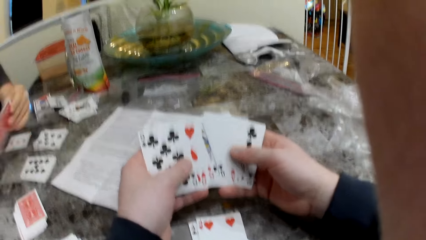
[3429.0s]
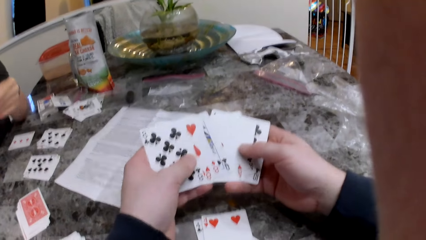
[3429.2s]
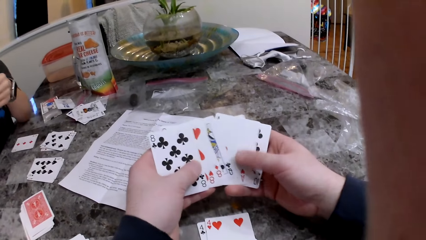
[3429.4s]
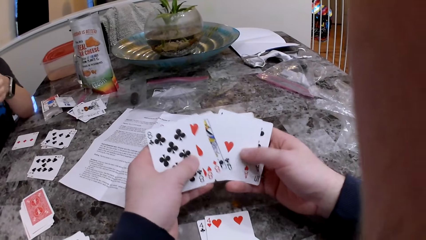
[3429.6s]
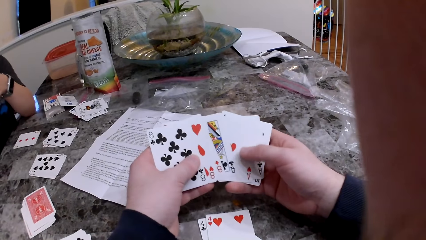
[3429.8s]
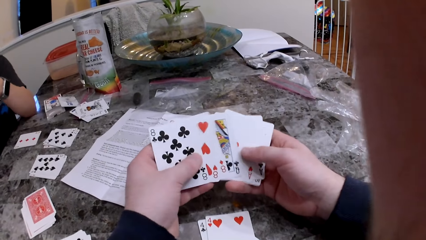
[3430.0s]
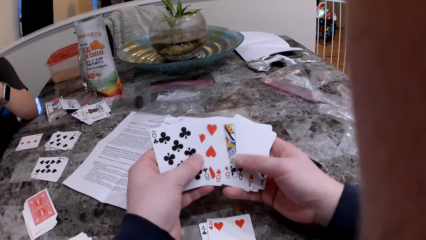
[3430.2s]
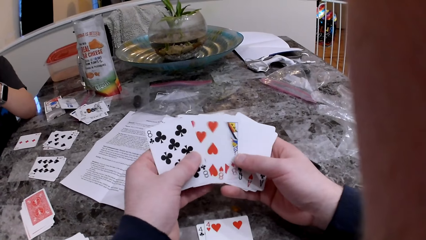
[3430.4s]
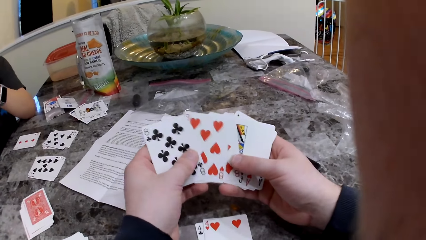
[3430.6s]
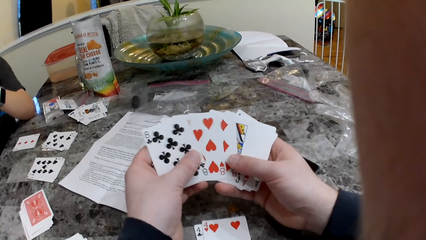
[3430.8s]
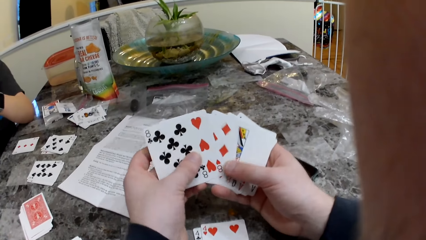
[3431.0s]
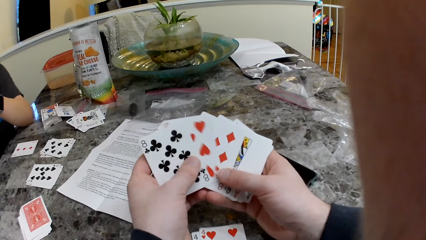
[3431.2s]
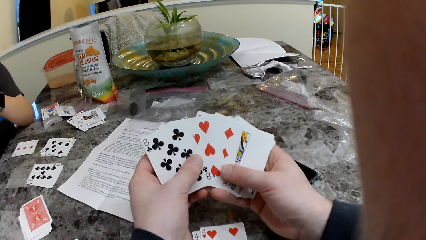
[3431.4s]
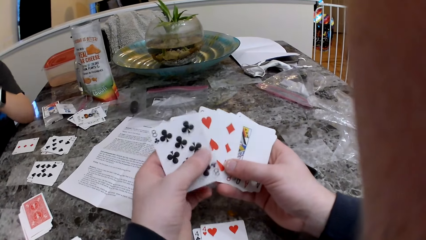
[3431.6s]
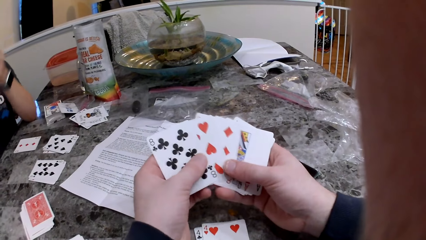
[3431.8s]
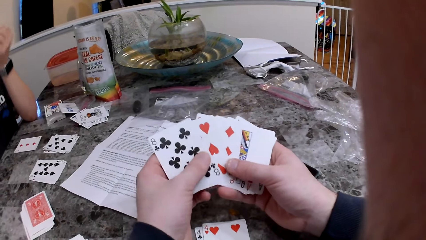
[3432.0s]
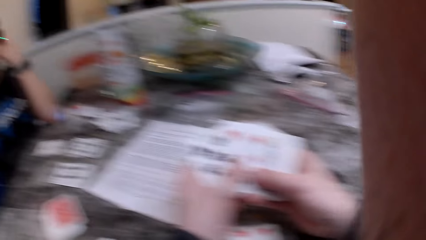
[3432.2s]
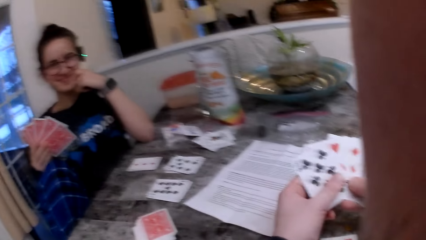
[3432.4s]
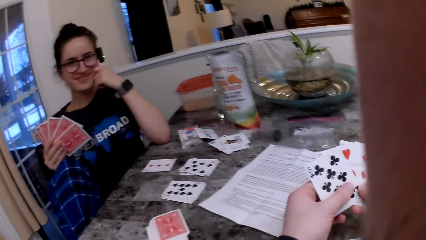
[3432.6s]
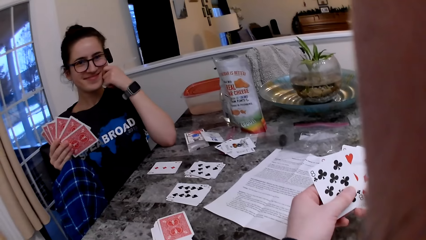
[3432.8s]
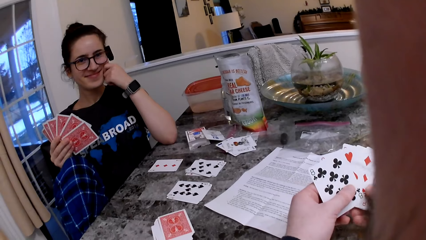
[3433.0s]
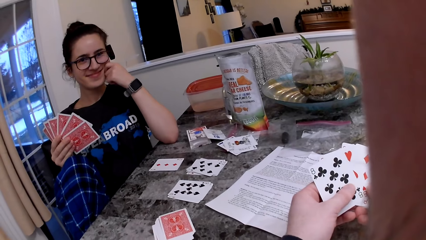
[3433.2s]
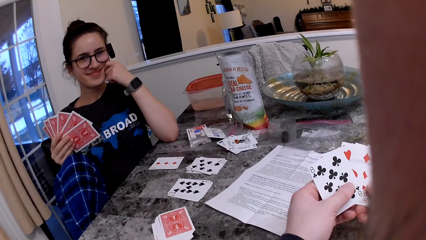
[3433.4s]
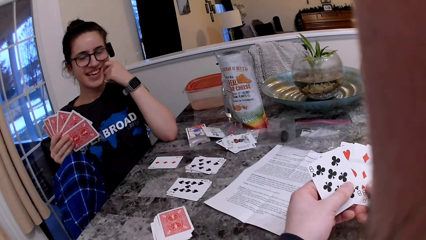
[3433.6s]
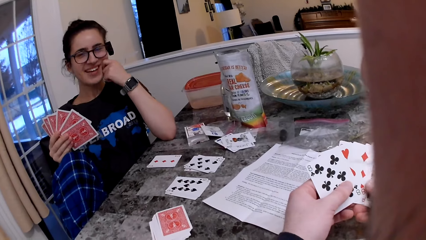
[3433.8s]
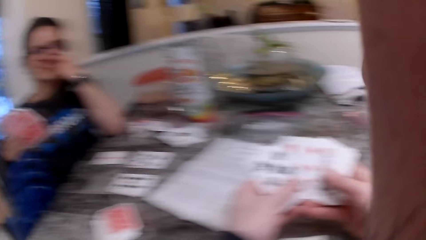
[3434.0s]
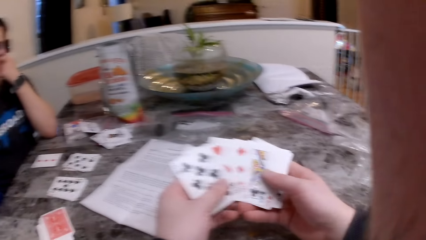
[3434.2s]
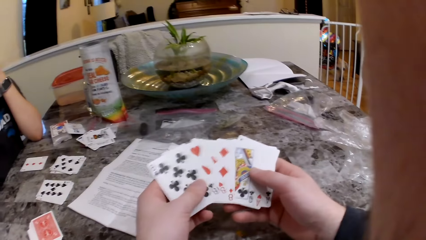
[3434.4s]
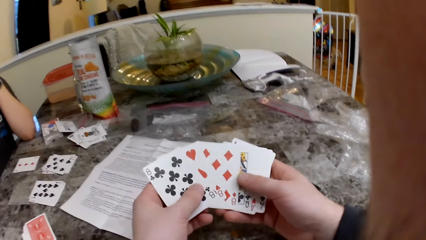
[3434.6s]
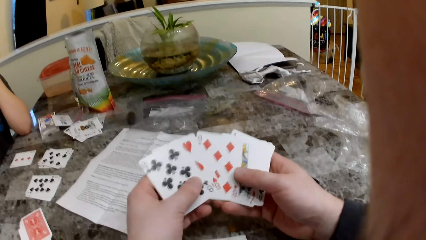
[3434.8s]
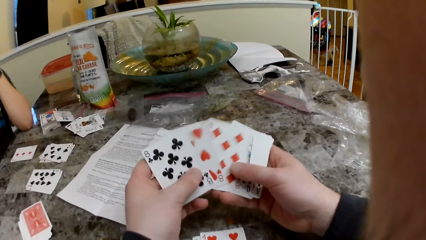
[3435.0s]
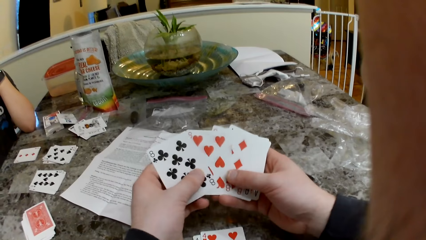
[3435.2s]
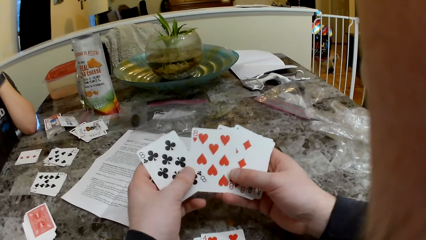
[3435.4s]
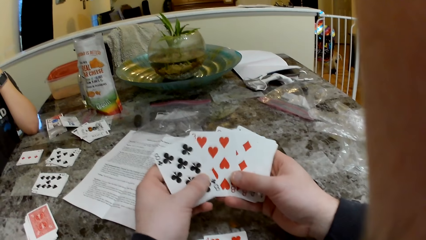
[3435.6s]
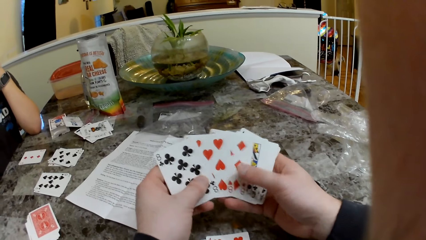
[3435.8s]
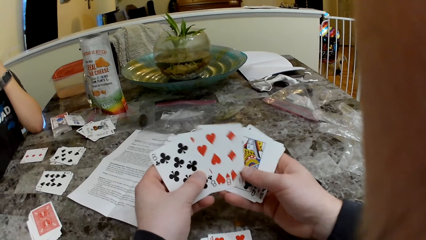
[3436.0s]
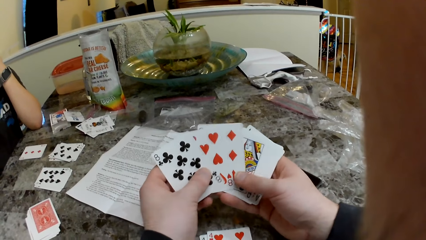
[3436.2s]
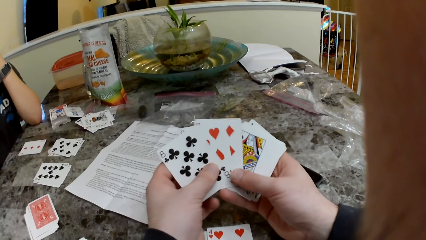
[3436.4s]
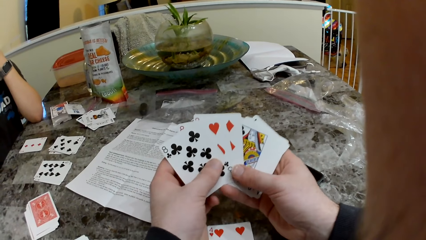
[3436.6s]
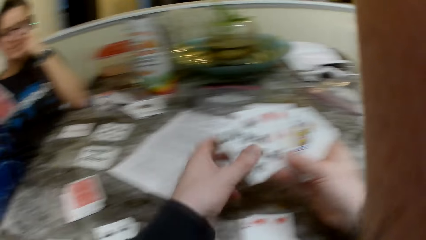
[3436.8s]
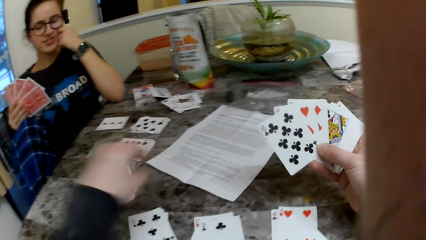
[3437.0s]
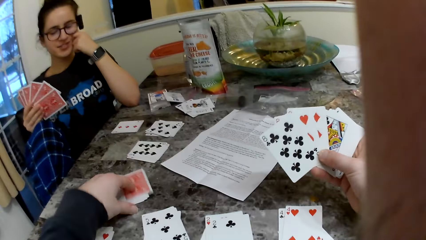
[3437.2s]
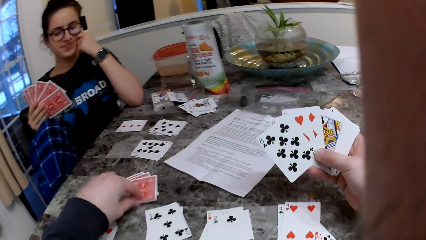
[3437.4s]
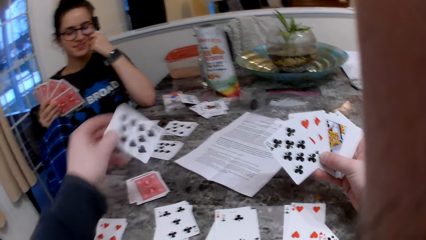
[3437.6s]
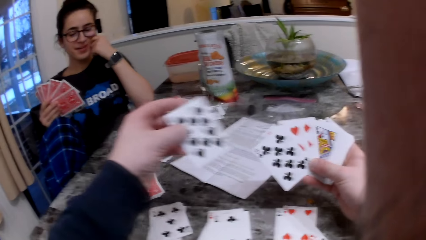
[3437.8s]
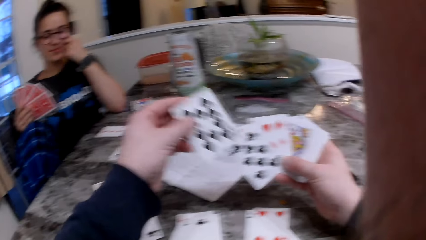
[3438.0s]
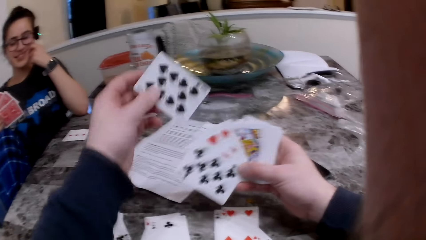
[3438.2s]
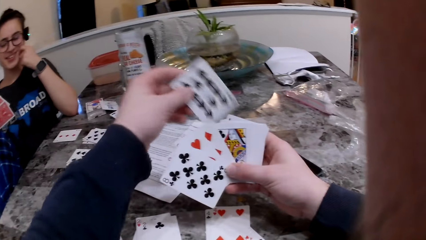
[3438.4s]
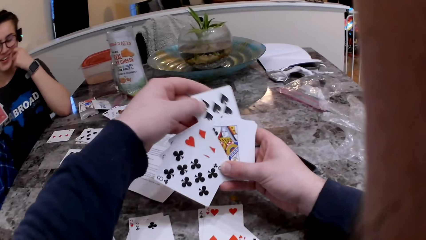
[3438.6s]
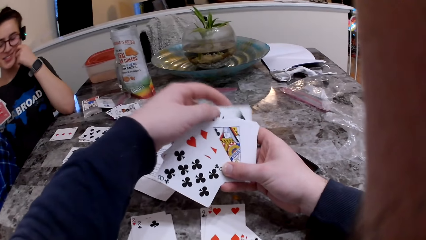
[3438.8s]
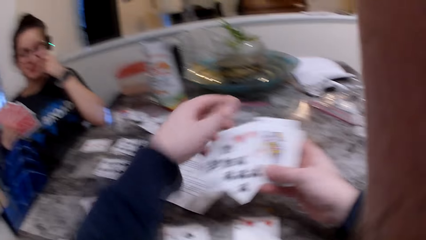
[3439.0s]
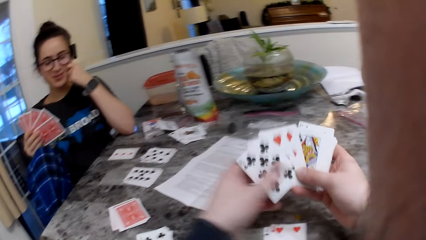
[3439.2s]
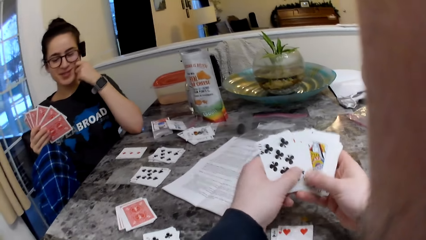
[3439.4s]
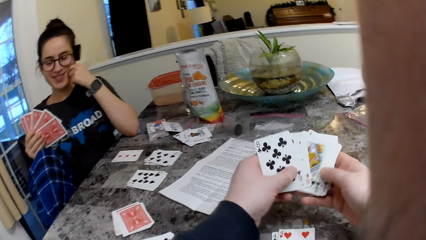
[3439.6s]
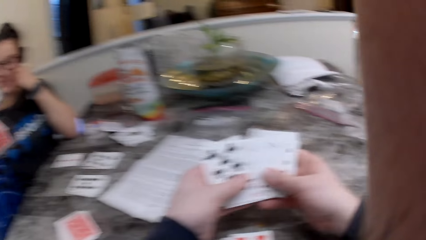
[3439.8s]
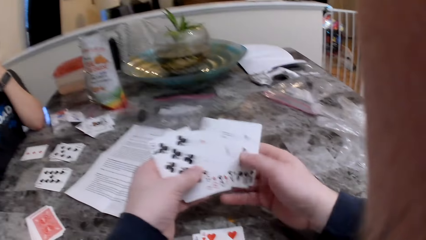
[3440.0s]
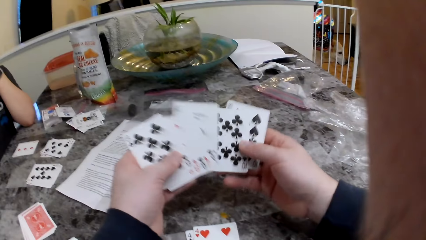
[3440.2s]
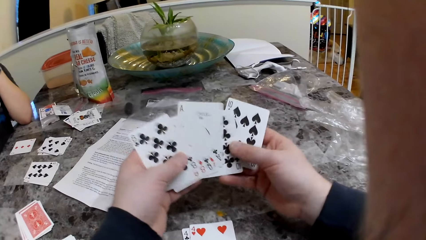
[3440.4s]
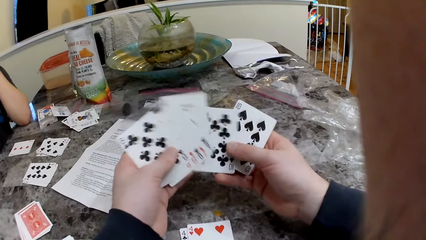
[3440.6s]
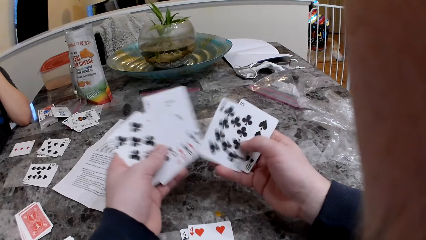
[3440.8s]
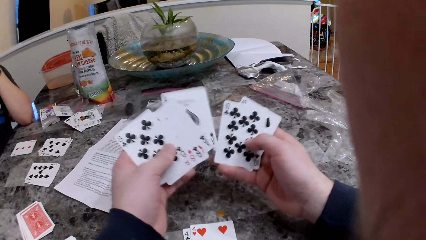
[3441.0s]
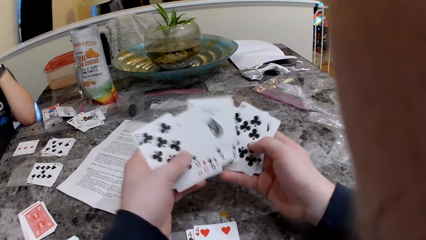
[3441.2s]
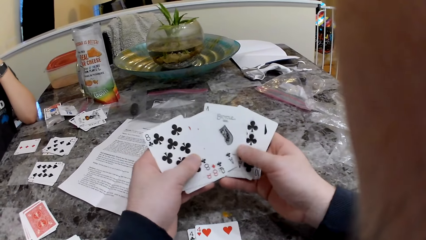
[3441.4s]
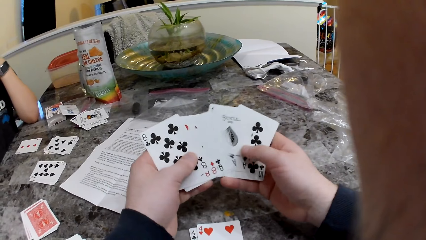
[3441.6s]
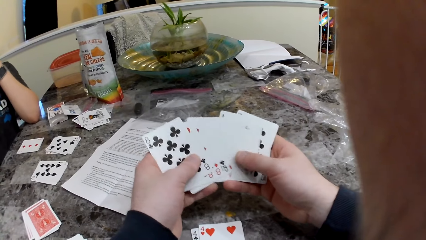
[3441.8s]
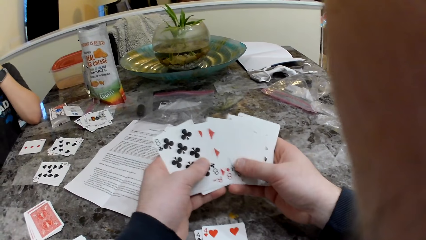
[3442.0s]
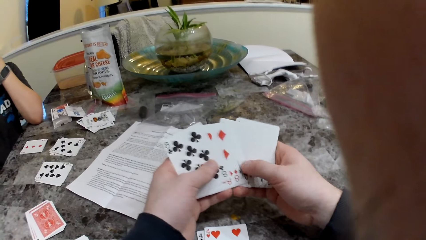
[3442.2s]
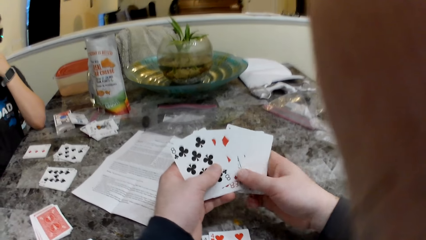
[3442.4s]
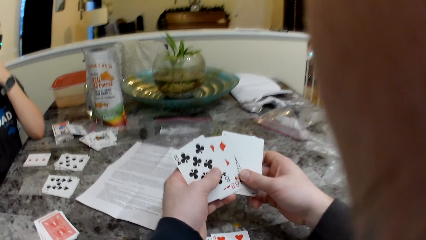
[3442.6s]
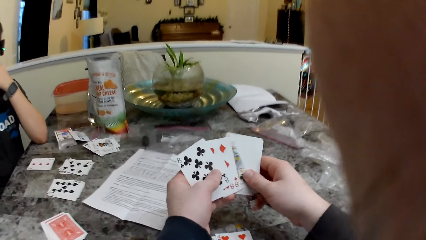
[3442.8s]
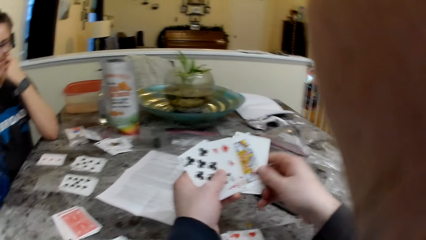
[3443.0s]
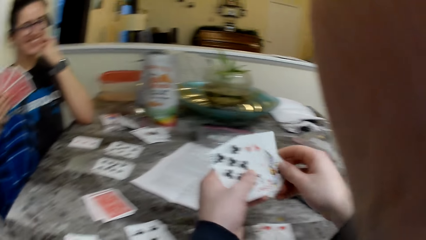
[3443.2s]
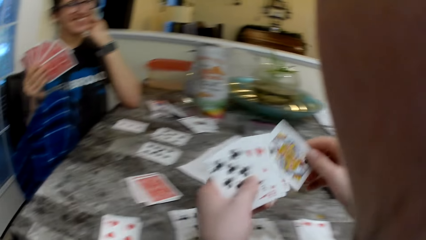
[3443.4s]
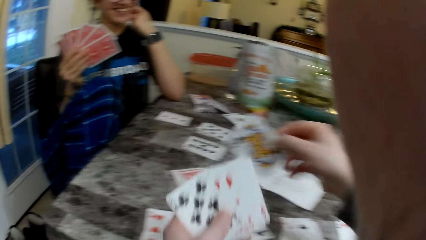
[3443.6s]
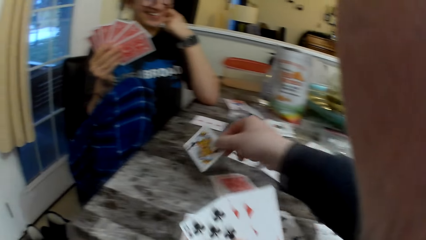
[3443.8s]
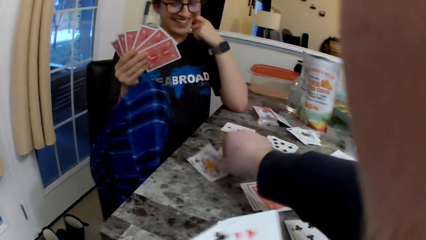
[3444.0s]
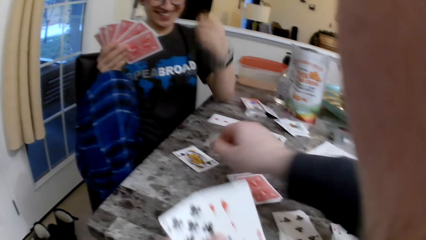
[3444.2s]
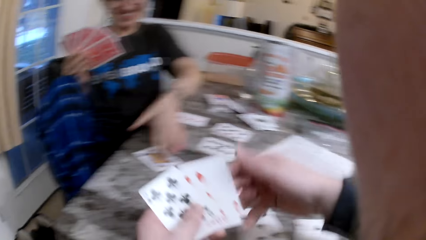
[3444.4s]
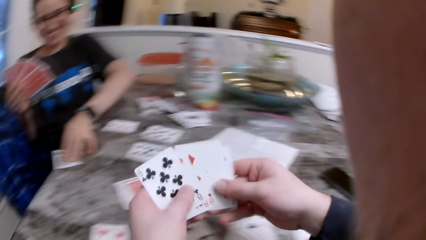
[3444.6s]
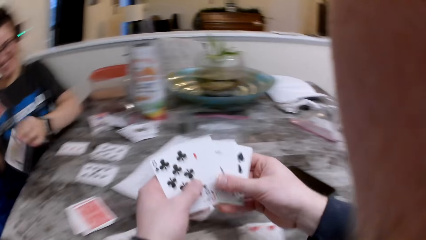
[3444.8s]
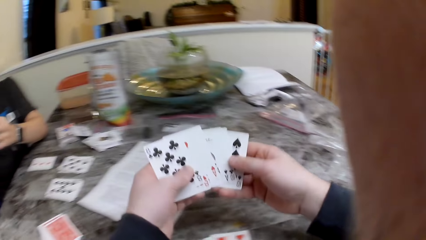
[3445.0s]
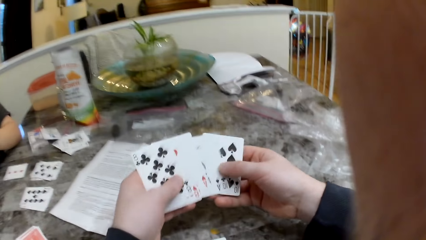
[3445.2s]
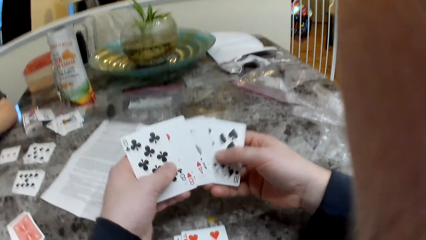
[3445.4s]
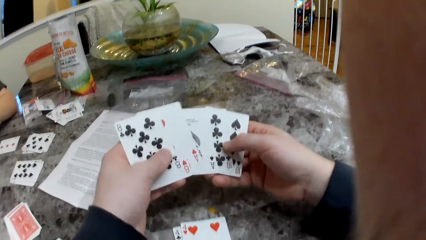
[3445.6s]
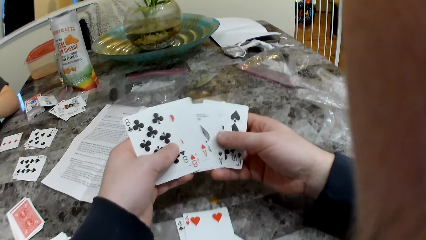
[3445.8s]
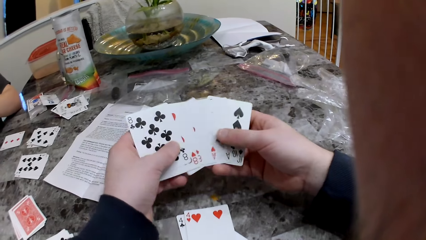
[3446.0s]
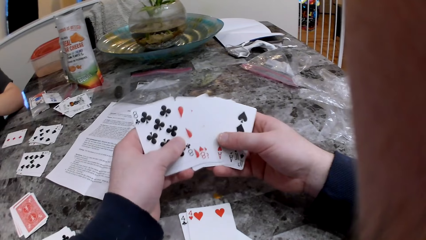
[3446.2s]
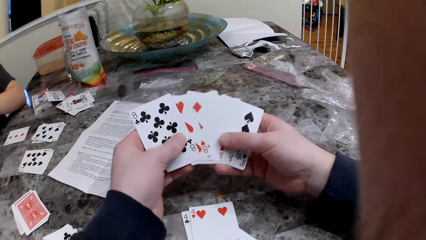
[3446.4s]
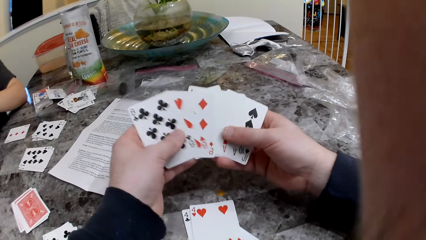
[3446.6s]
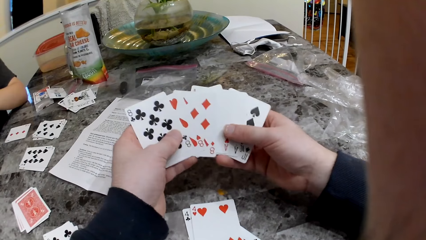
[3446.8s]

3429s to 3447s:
The camera wearer checks the cards in his hands. He shuffles cards and converses with the girl. The girl responds to the camera wearer. The camera wearer shuffles cards. He talks to the girl. The girl responds to the camera wearer. The camera wearer picks a card from the deck of cards on the table with his left hand. The girl converses with the camera wearer. The camera wearer checks the cards in his hands. He shuffles cards. He responds to the girl. He picks a card. He places a card on the table with his right hand. The girl collects the card. The camera wearer checks the cards in his hands and shuffles cards.
